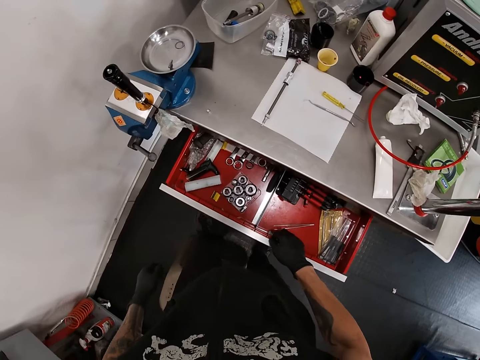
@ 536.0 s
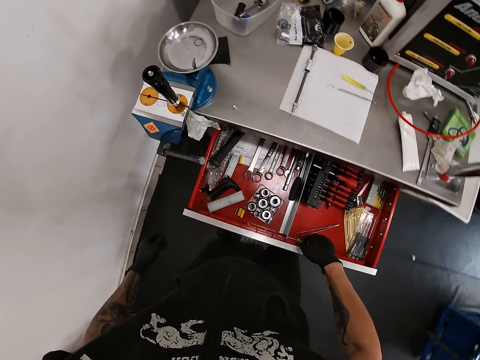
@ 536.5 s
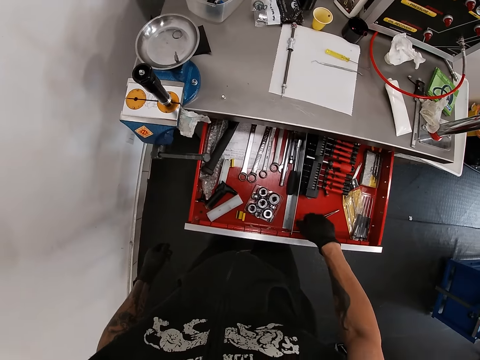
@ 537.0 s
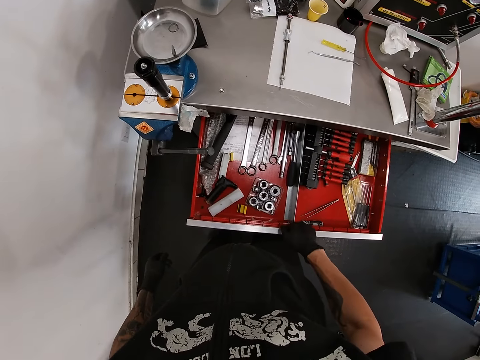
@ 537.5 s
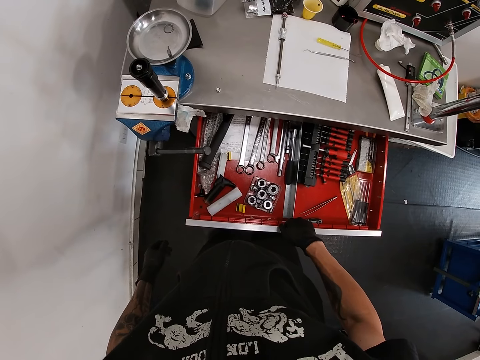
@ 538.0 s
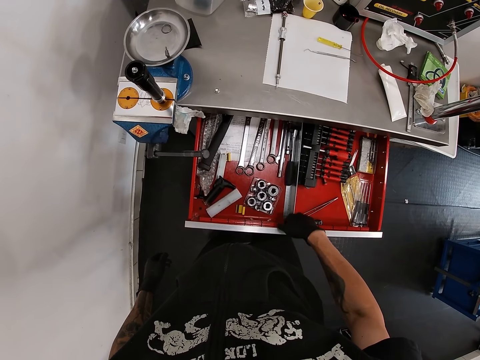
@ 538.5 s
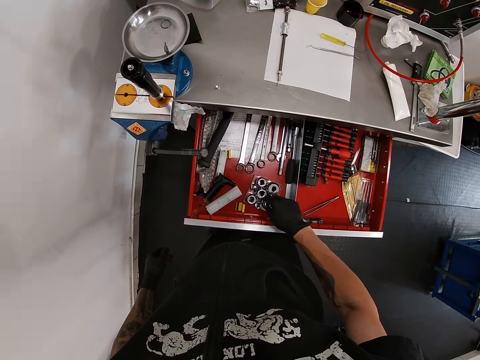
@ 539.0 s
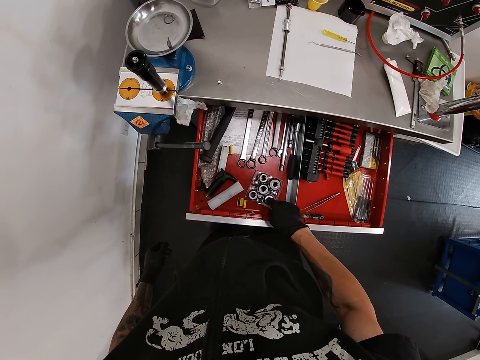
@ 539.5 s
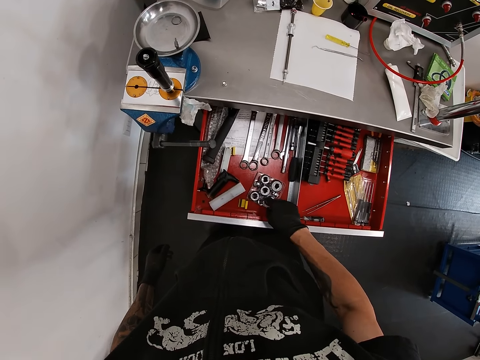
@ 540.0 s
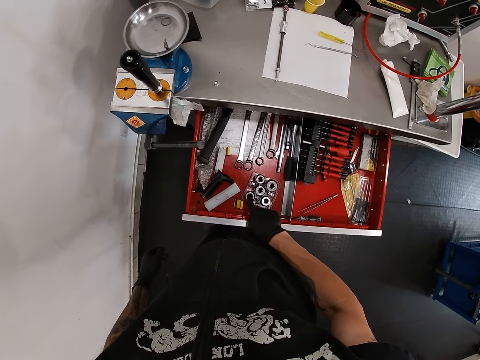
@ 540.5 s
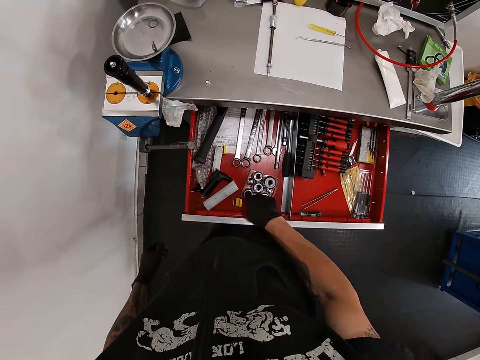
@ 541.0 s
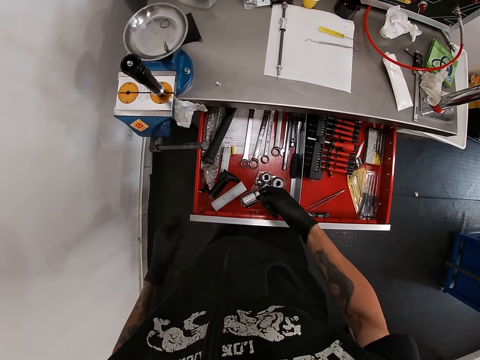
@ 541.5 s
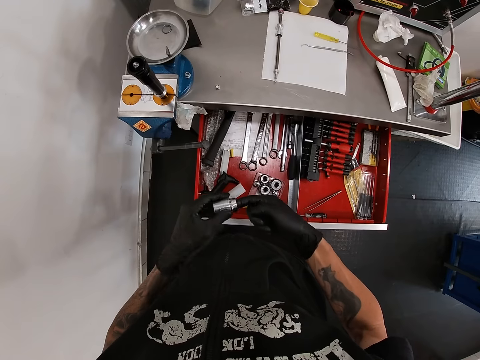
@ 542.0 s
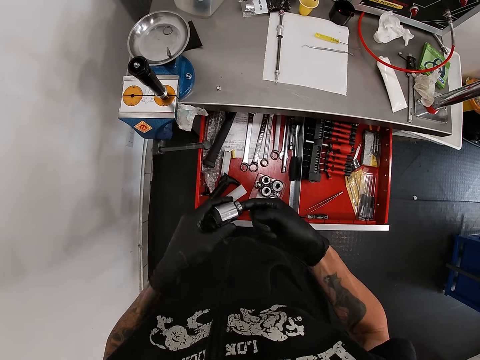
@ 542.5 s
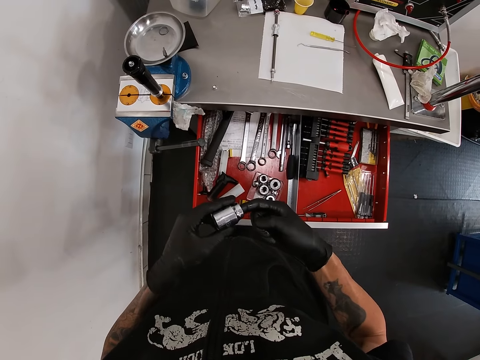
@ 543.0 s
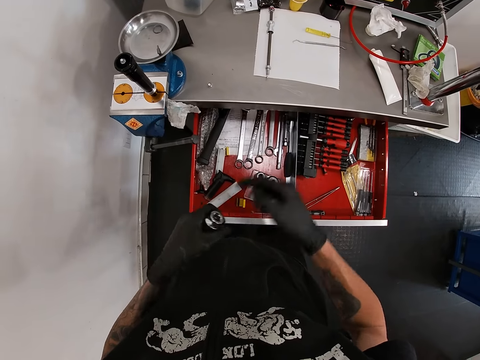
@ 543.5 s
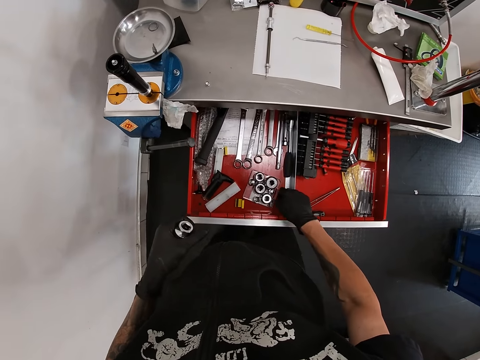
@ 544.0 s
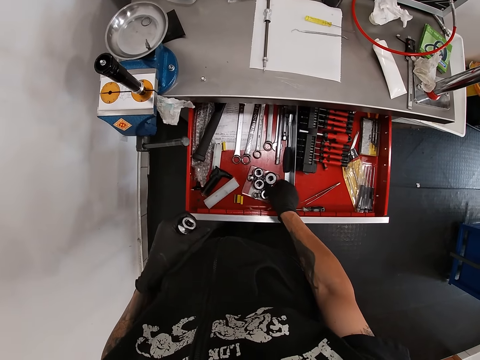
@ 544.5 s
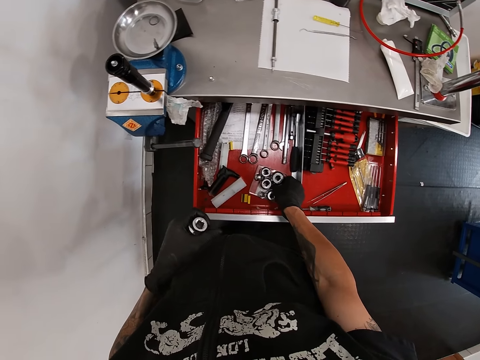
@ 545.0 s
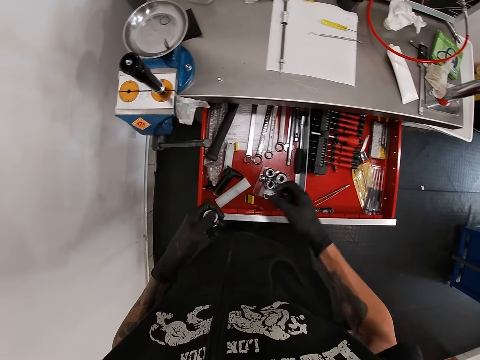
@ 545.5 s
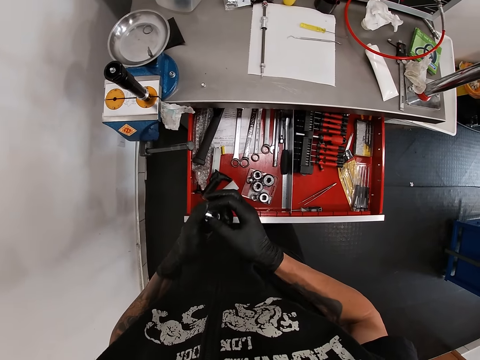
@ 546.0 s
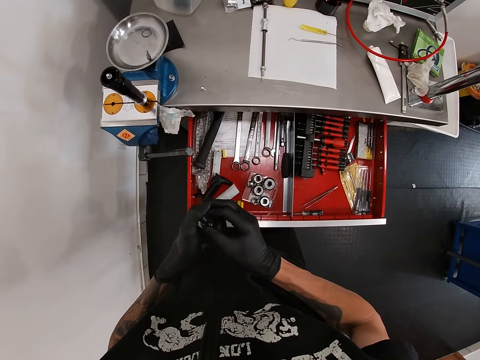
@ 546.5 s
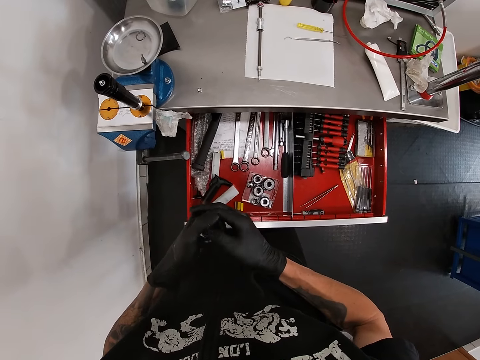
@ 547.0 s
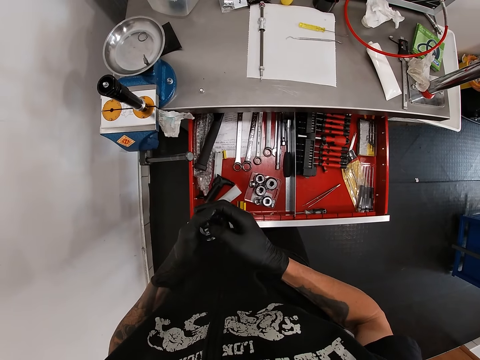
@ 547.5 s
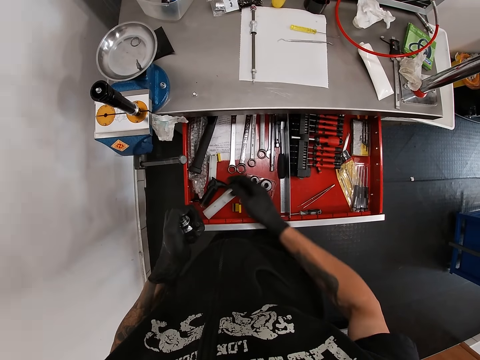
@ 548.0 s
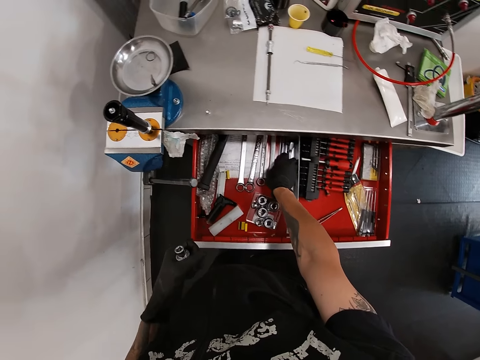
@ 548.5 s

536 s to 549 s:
The camera wearer points at the bolt. He picks up a bolt head with his right hand. He holds the bolt. He picks up a nut with his right hand. He picks up the bolt. He fixes the nut in the bolt head with his right hand.

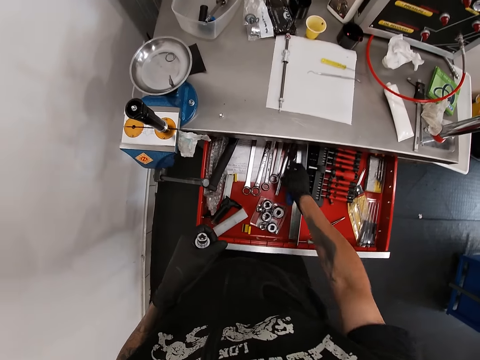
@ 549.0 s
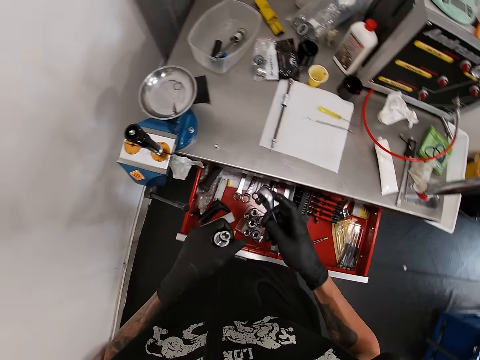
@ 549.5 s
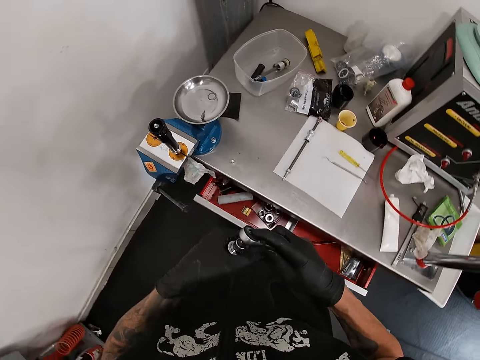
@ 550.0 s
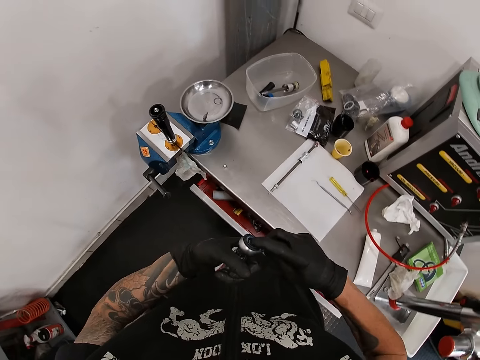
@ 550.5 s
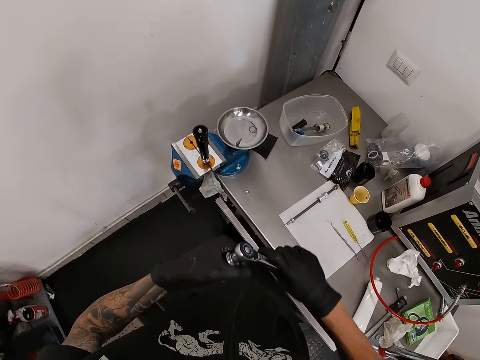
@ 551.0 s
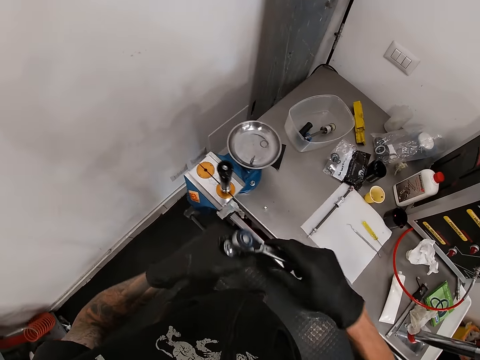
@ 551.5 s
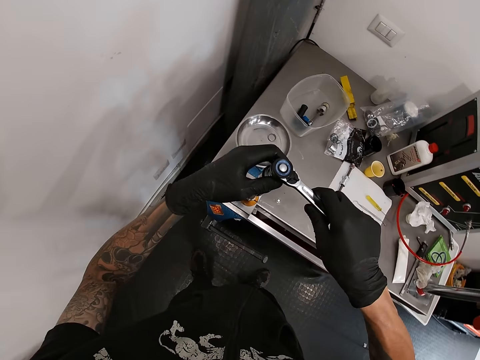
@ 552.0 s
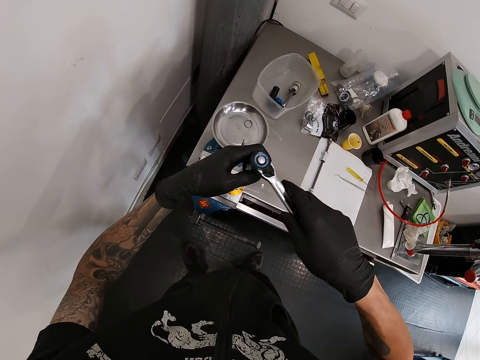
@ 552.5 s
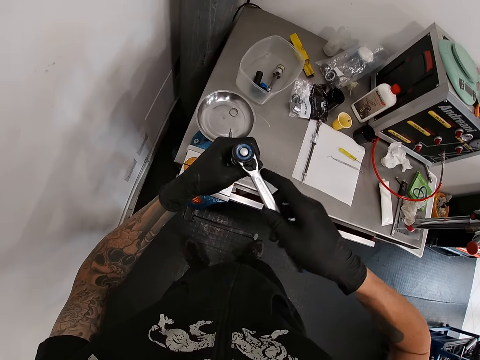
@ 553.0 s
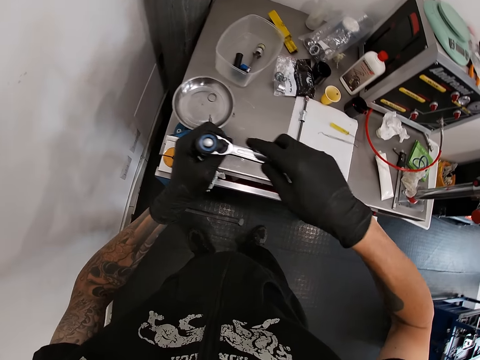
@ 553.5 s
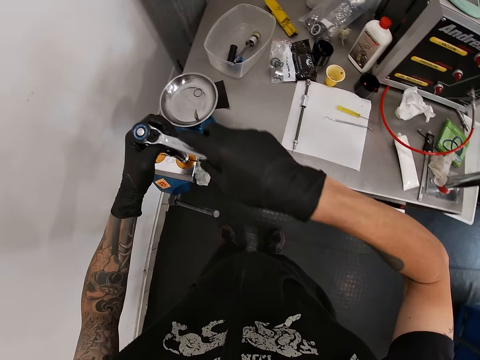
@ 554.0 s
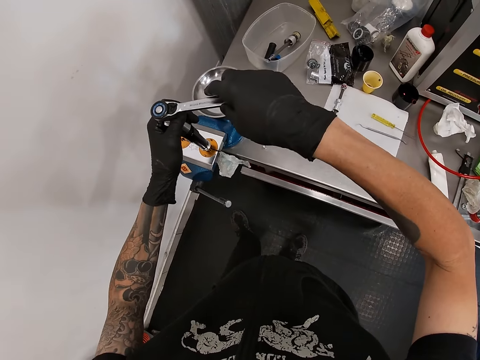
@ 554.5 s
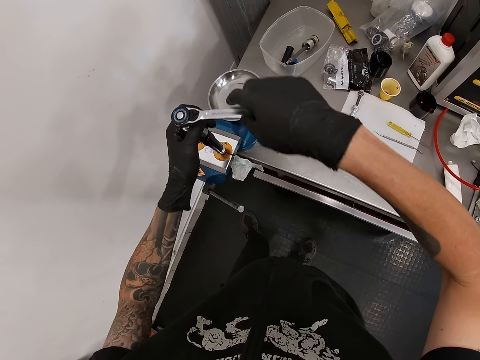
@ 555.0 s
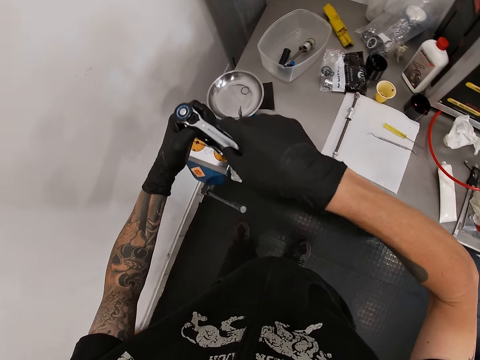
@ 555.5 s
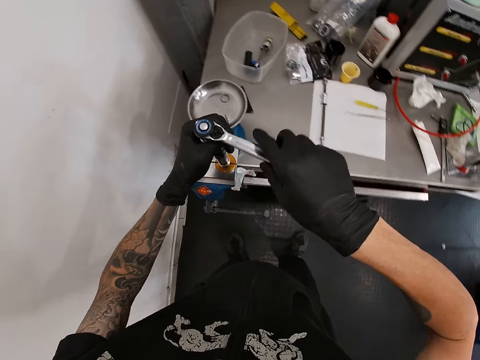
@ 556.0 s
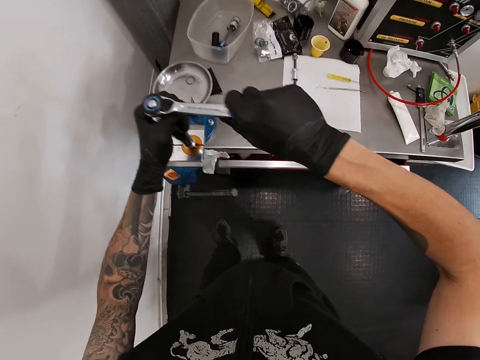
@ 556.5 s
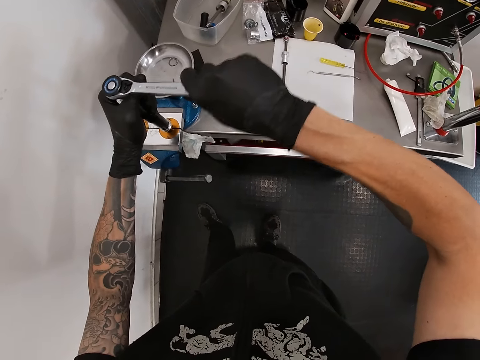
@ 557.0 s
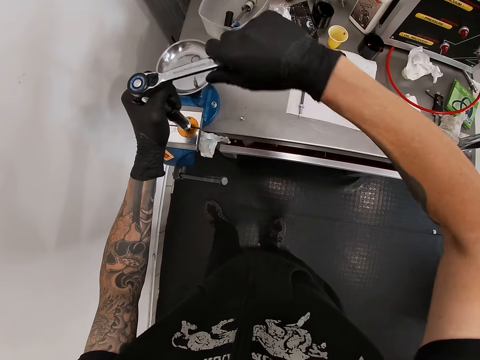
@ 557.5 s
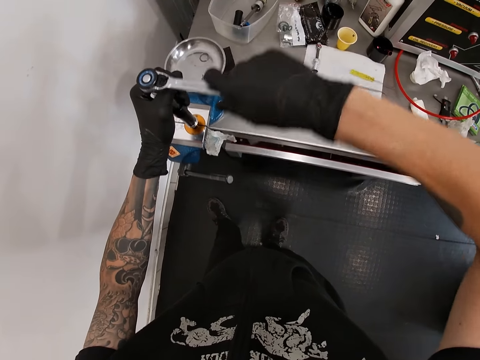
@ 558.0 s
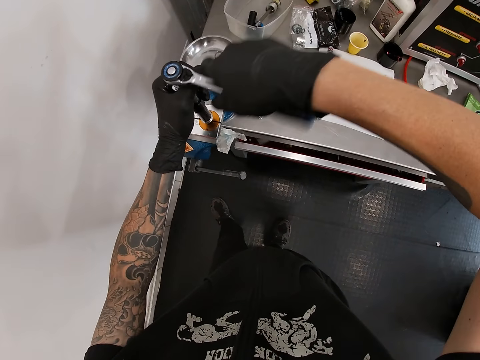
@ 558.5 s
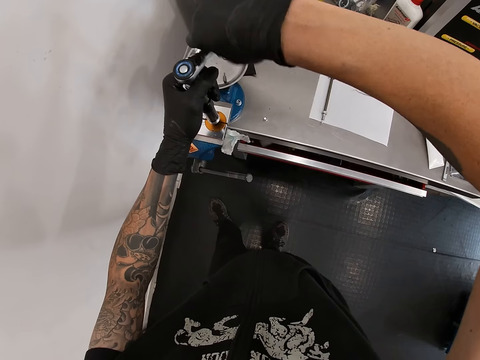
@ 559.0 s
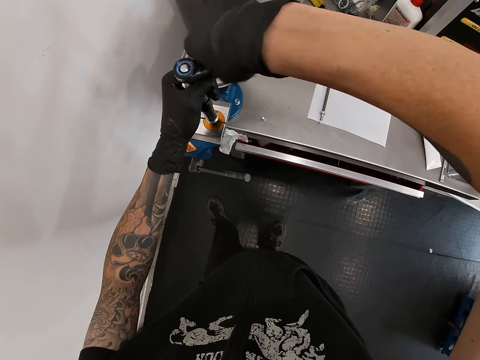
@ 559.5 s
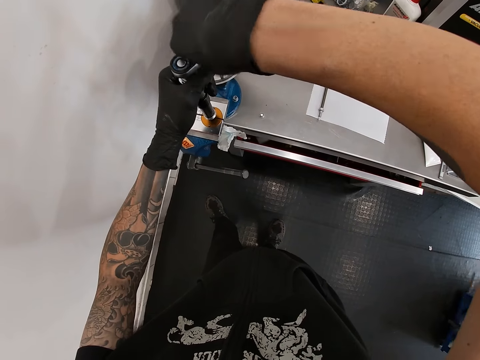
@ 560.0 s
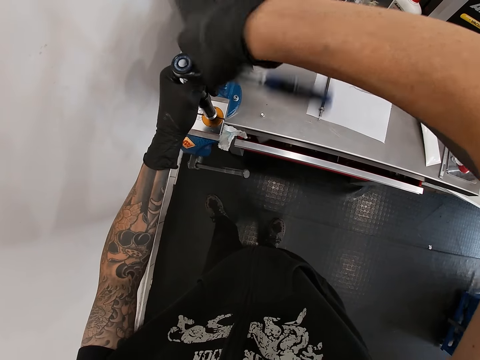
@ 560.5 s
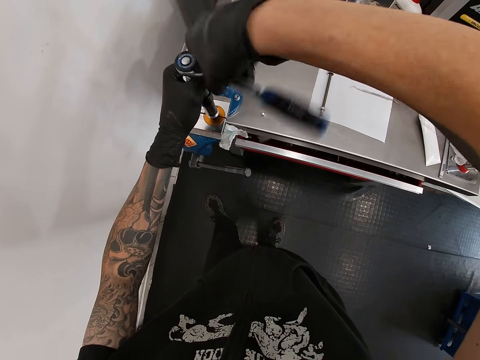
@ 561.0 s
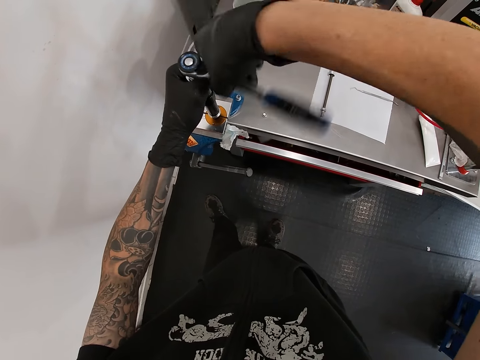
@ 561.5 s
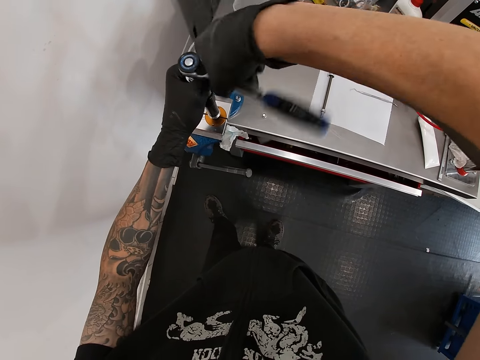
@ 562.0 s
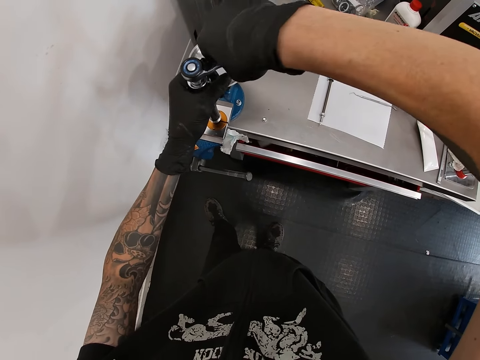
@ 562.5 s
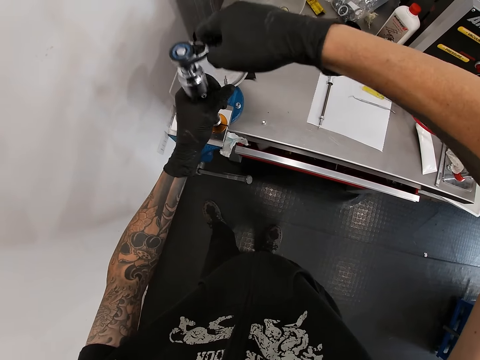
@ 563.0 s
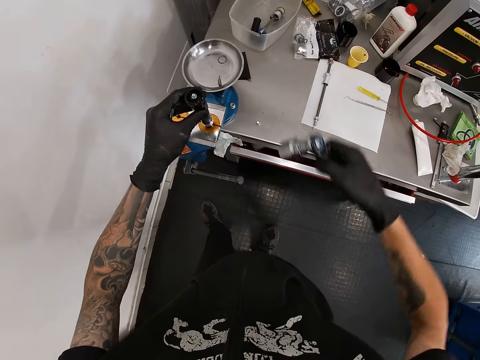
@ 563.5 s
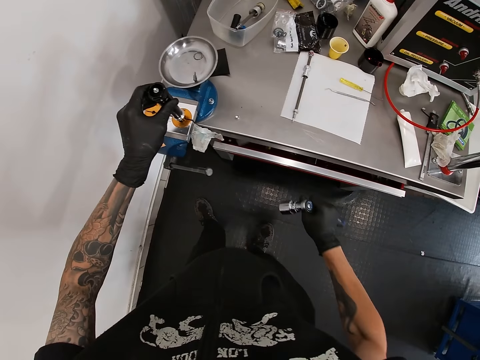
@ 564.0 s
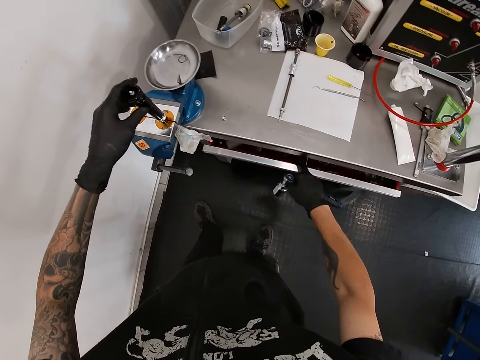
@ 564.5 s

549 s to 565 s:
The camera wearer picks up a hex key with his right hand. He fixes the hex key on the bolt with his right hand. He tightens the nut. He fixes the hex key and the bolt on the suspension shock pump with both hands. He drives the suspension shock pump with the hex key in his right hand. He loosens the nut with the ratchet. He lifts the ratchet in his right gloved hand off the dropper post in the workbench vice. He pulls open the drawer with his right gloved hand.
